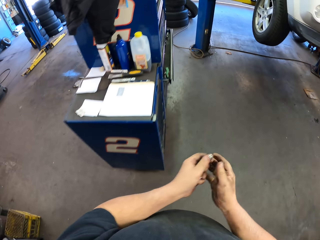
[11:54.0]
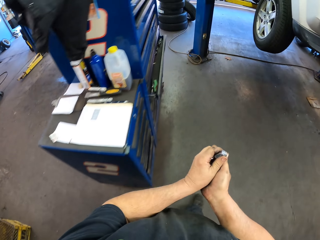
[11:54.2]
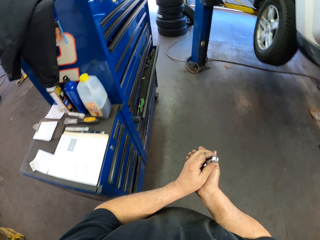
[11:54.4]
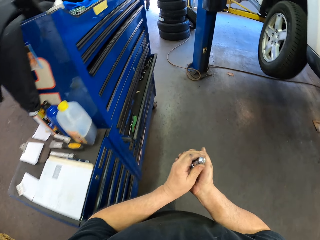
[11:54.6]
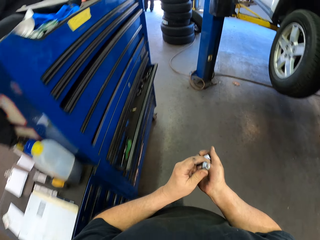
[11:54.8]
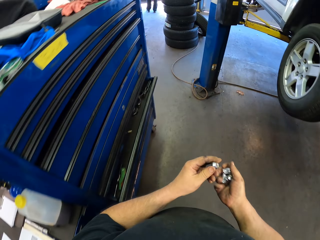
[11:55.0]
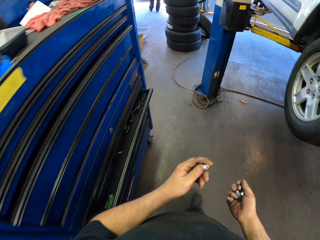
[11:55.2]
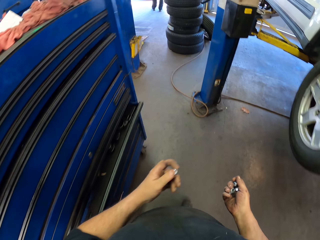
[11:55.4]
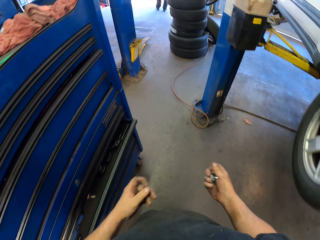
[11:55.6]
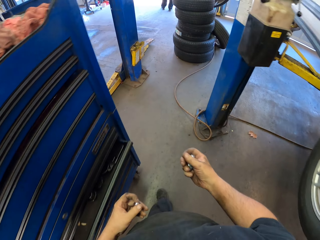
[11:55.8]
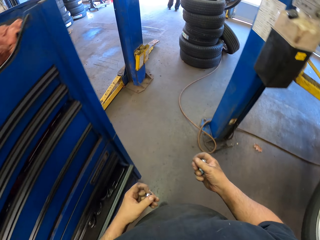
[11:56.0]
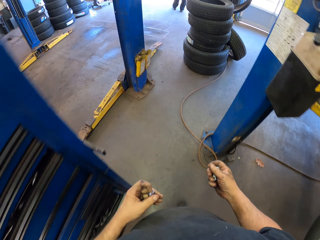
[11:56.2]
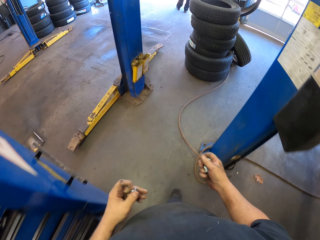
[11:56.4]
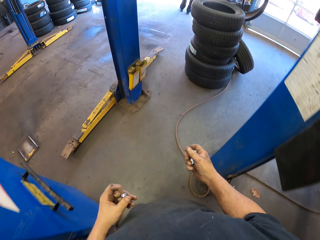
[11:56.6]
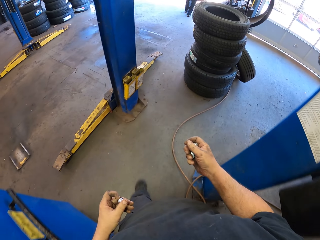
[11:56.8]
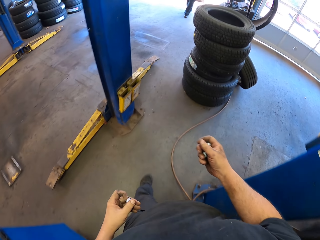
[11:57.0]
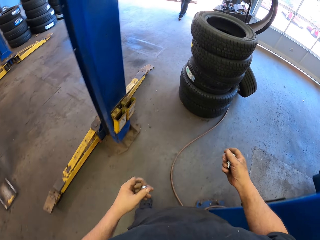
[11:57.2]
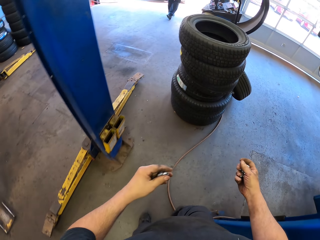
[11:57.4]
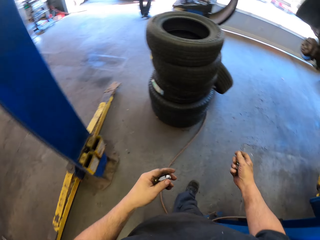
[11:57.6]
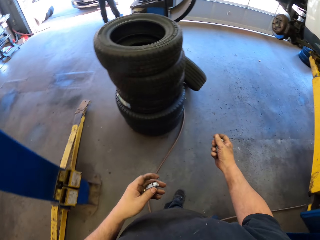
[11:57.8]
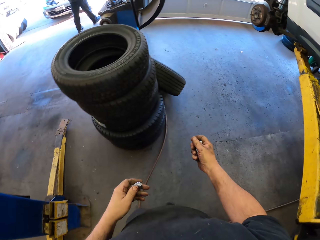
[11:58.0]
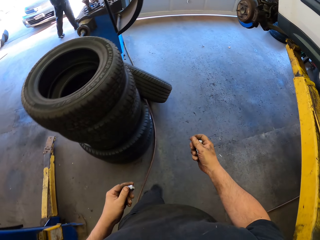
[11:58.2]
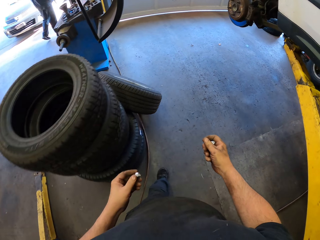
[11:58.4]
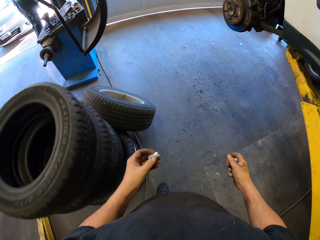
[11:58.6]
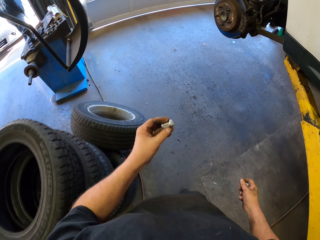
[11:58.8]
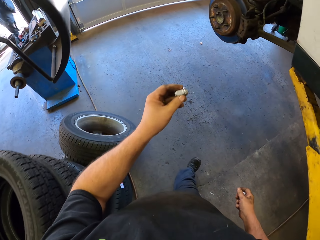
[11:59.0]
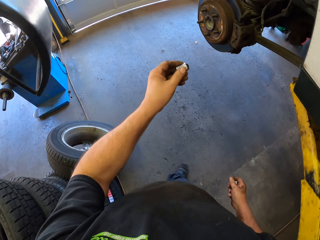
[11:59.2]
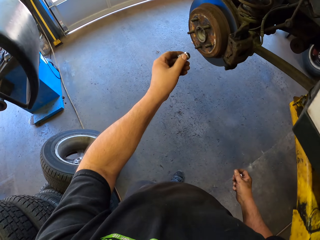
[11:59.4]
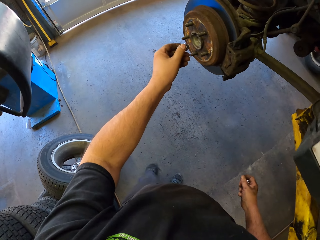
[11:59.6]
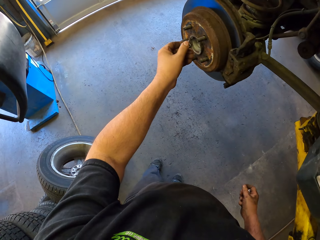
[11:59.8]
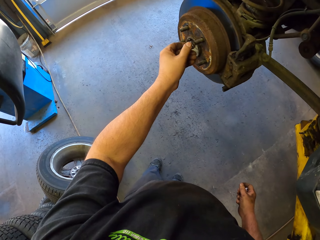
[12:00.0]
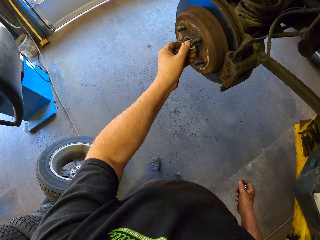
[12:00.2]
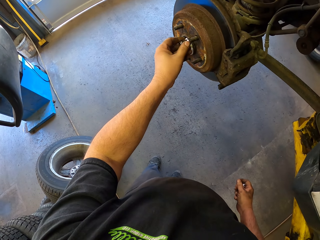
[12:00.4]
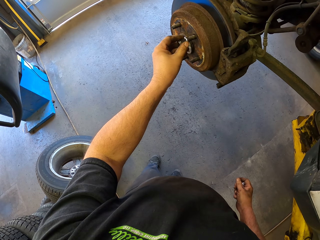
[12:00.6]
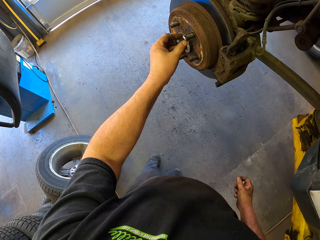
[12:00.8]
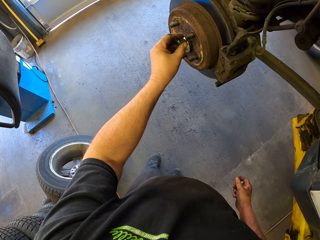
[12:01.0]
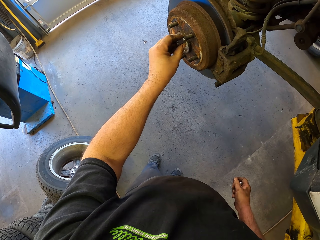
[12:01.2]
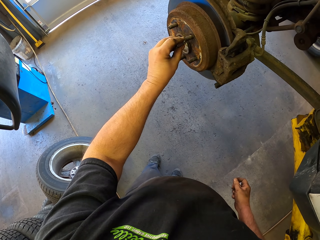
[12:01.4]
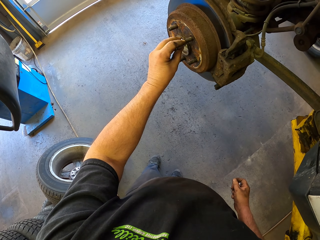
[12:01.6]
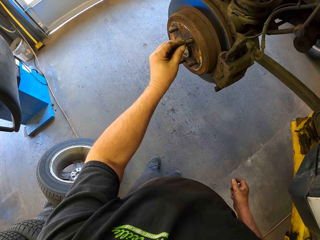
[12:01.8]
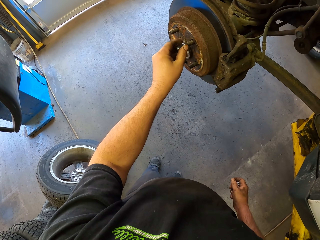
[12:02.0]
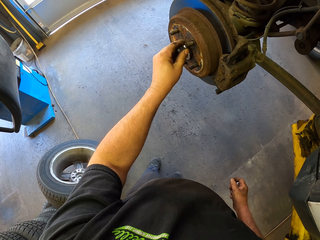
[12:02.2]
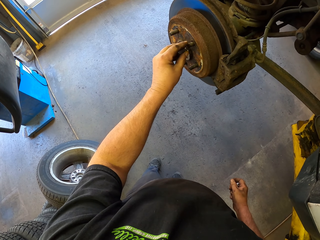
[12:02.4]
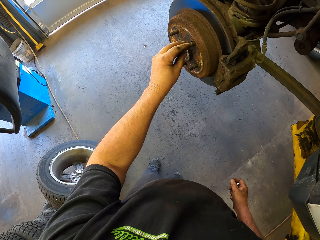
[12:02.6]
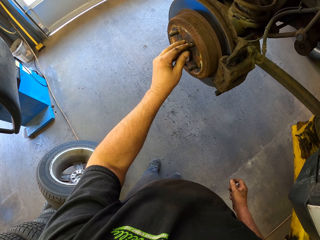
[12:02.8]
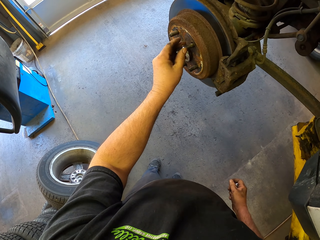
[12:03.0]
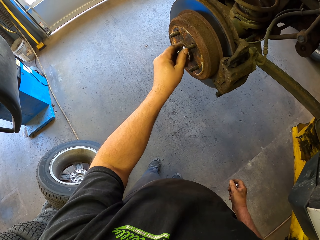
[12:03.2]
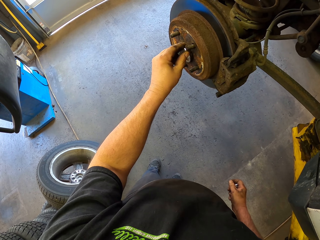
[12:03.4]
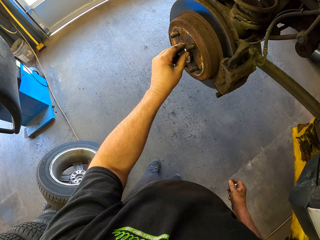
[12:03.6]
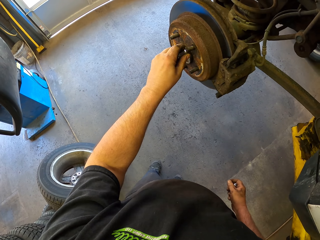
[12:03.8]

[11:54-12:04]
The camera wearer fixes a nut on a bolt. They fix a bolt in a wheel.

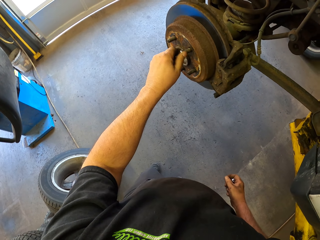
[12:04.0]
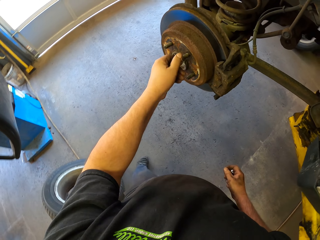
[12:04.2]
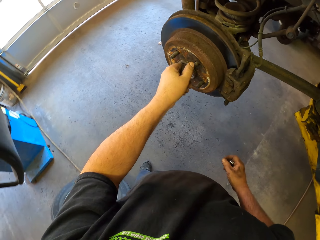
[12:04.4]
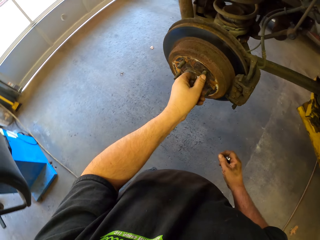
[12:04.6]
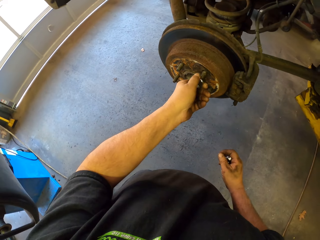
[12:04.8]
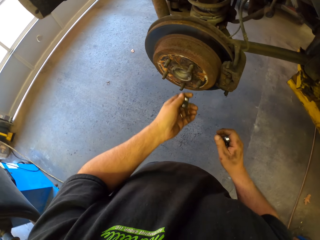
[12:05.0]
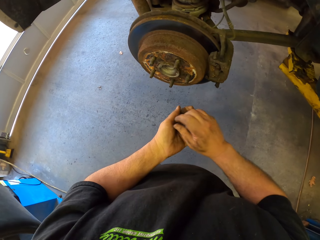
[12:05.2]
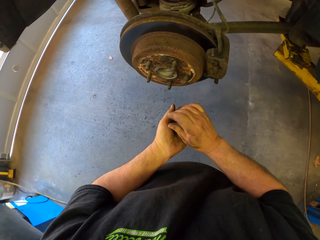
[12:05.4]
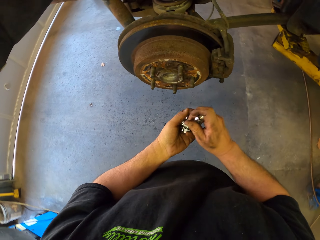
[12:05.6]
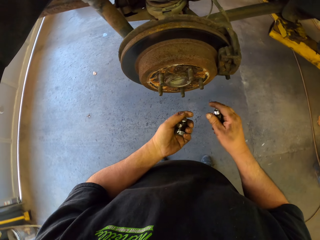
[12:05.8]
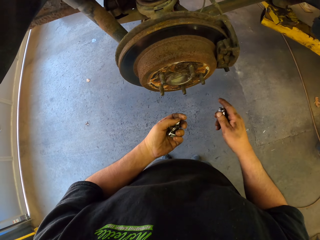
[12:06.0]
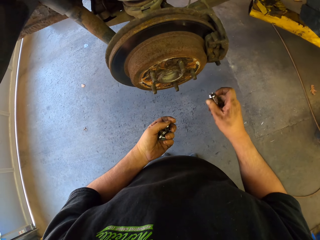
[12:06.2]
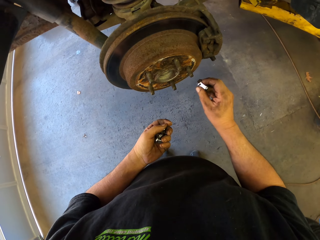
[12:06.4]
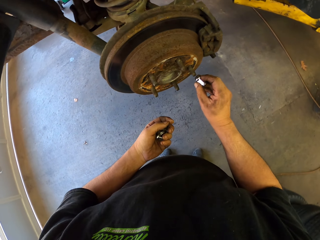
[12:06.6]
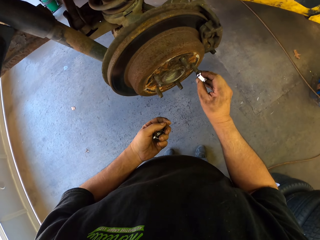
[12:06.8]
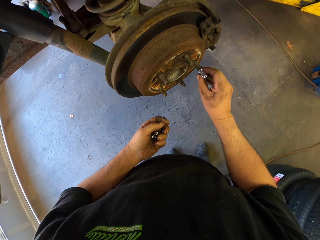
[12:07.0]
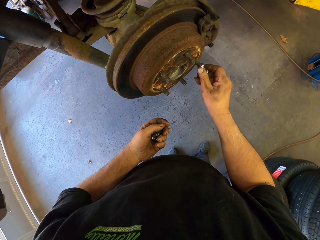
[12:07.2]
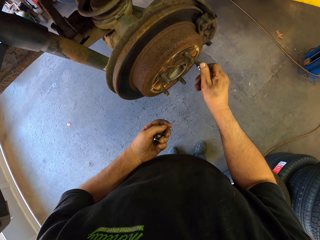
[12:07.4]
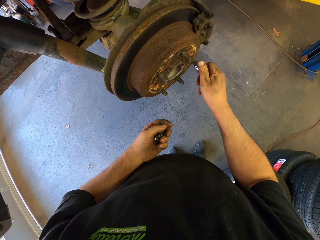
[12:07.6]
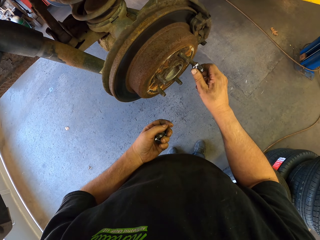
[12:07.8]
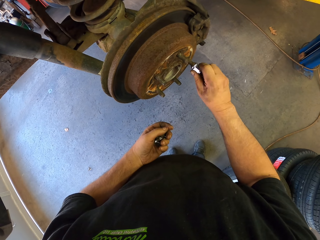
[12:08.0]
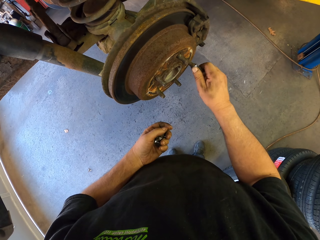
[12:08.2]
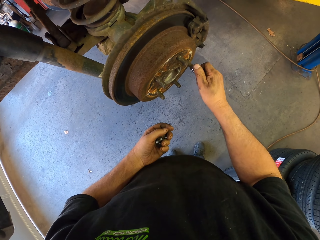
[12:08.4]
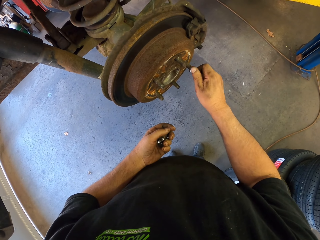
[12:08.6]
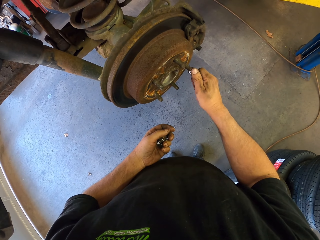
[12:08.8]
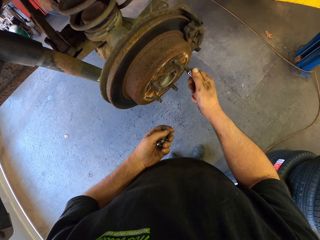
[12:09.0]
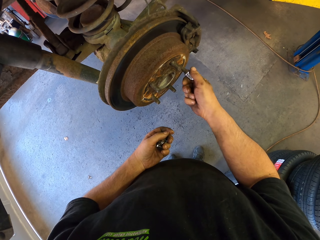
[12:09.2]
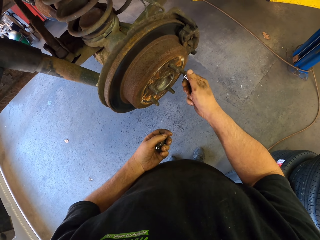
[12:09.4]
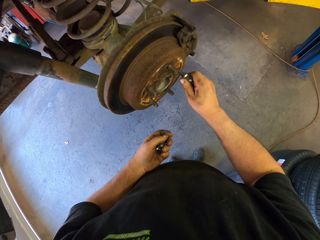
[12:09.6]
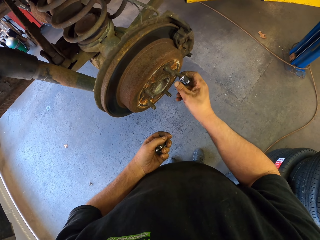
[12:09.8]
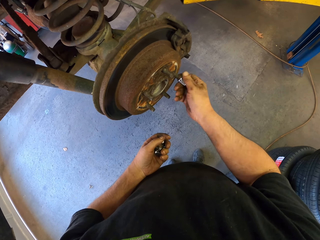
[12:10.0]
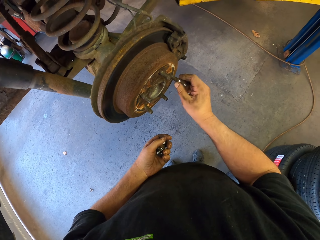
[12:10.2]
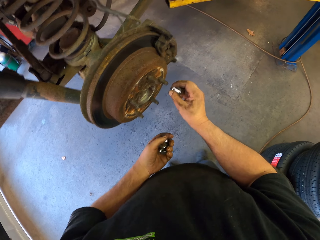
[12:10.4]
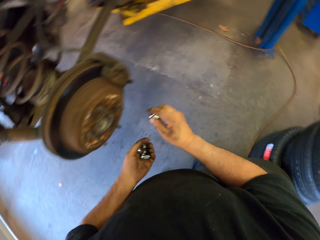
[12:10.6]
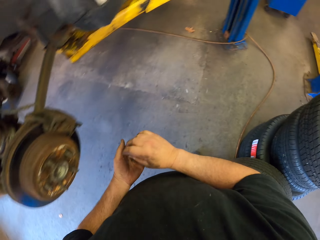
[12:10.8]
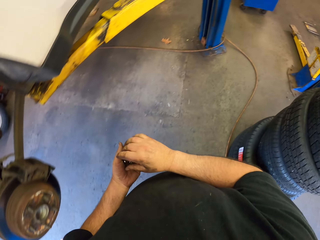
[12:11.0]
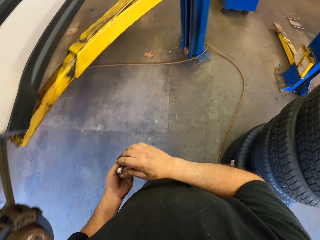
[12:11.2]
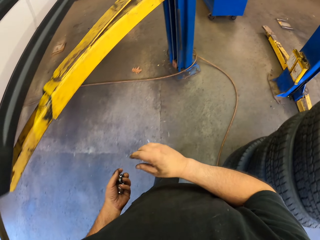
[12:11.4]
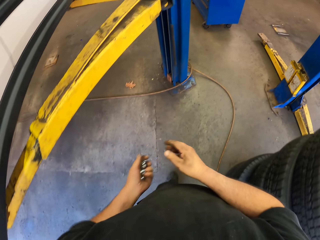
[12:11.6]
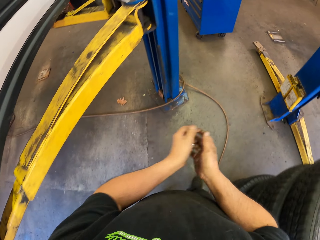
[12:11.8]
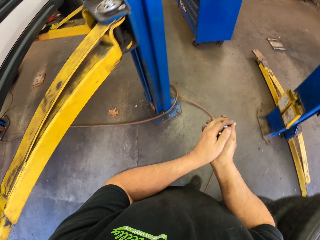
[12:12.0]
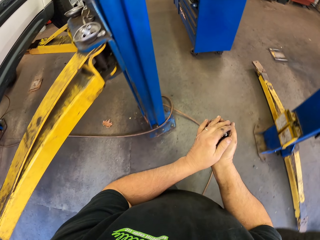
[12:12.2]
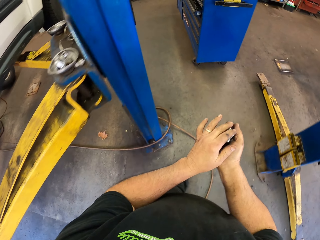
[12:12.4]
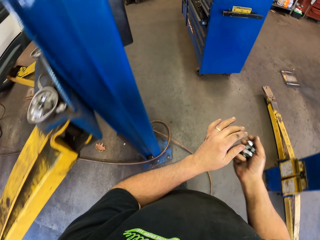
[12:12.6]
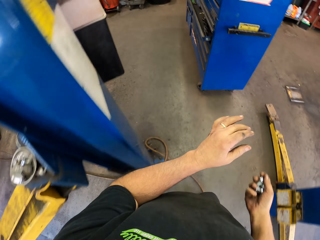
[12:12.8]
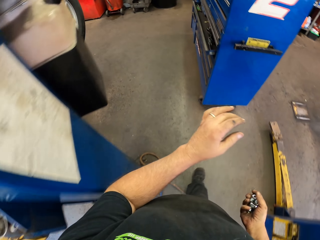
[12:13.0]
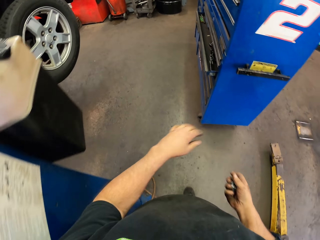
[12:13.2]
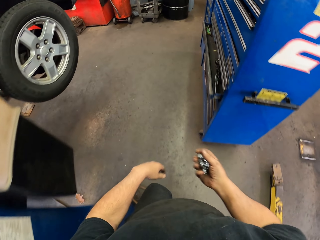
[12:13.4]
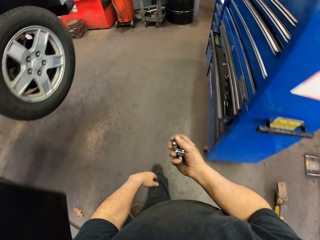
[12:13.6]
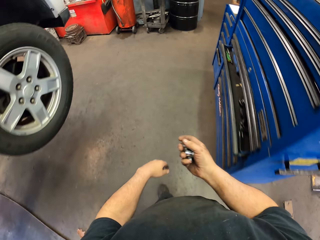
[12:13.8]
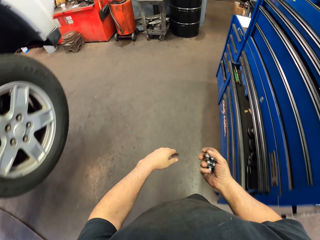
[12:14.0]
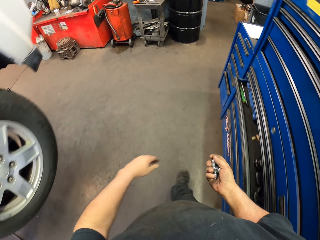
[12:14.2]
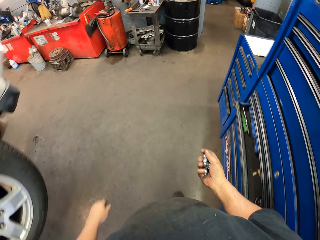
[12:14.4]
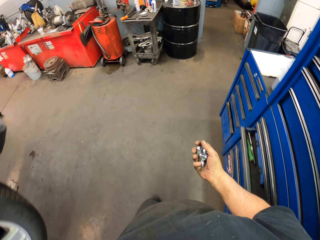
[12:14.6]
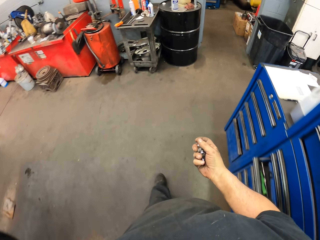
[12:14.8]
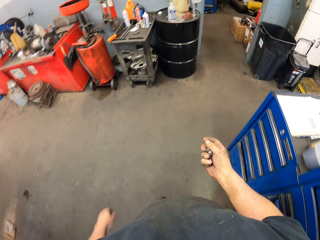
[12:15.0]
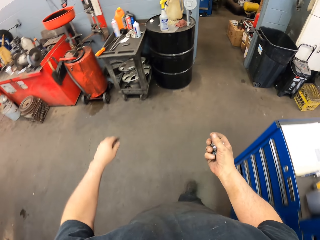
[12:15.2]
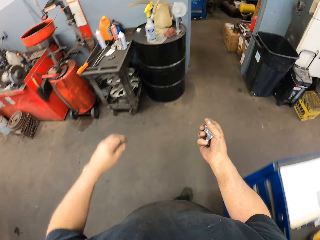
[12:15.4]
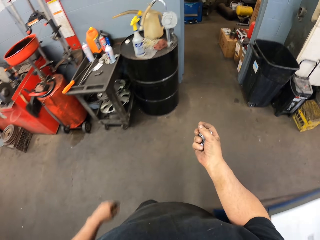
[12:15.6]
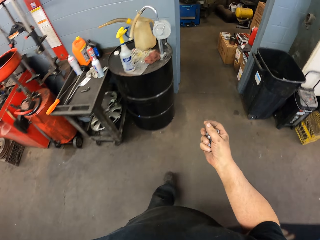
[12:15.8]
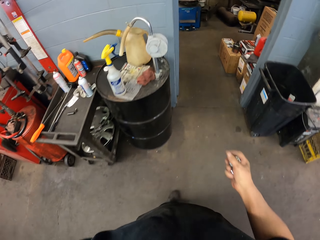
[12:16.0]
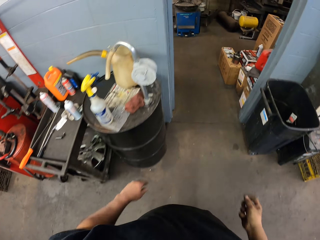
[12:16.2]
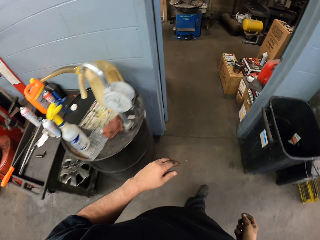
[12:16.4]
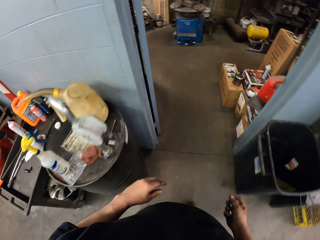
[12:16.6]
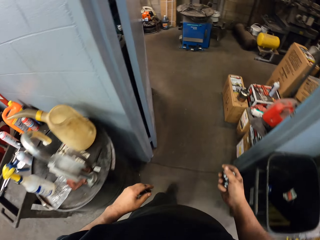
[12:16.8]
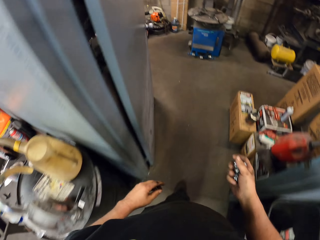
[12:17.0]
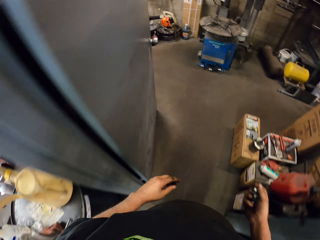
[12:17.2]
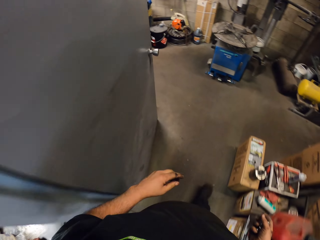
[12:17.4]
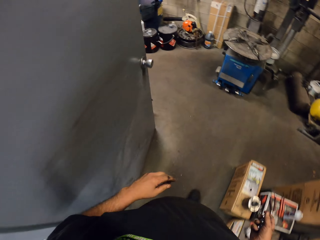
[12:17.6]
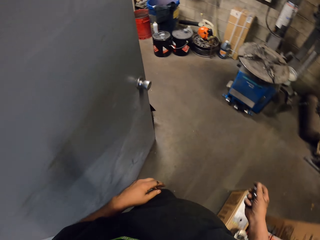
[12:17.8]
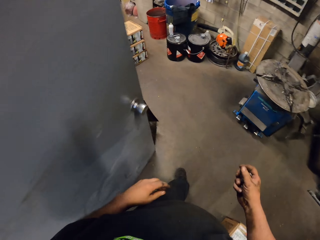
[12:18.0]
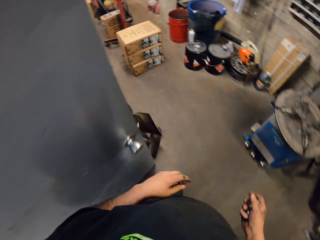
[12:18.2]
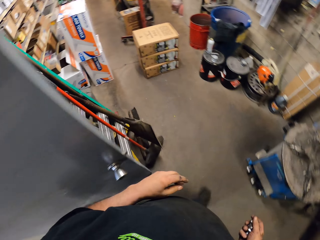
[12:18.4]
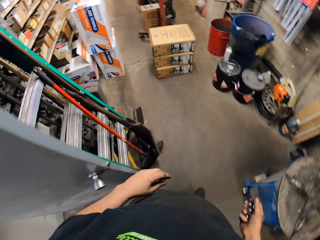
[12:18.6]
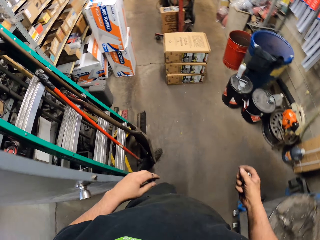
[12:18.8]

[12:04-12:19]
The camera wearer removes bolts from the wheel. He takes another nut. He holds bolts with both his hands. He fixes the nut on a bolt. He fixes bolts in the wheel. He removes bolts from the wheel. He holds bolts with his hands. He moves around the room.
